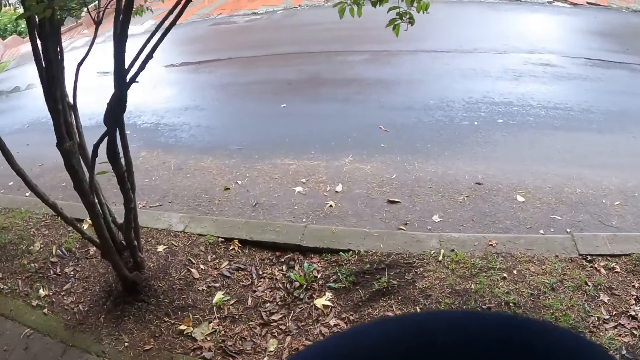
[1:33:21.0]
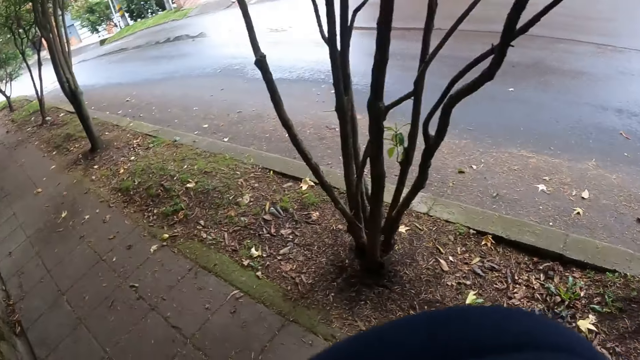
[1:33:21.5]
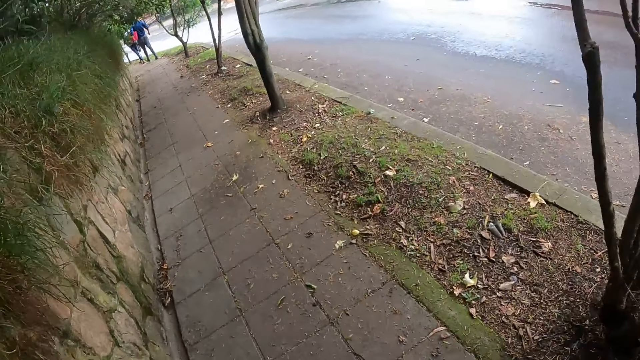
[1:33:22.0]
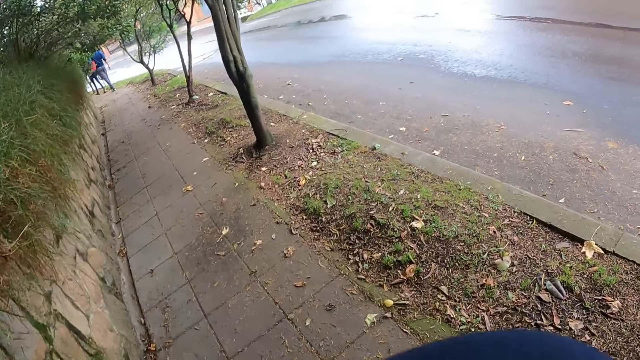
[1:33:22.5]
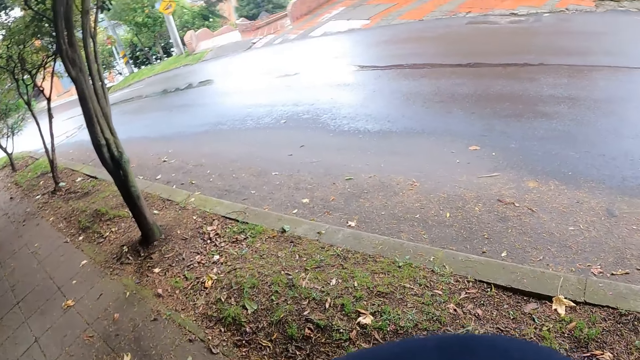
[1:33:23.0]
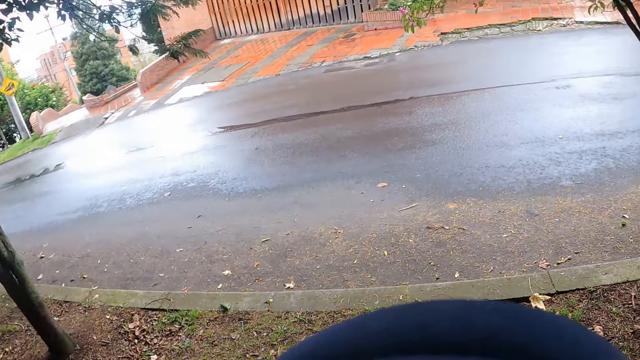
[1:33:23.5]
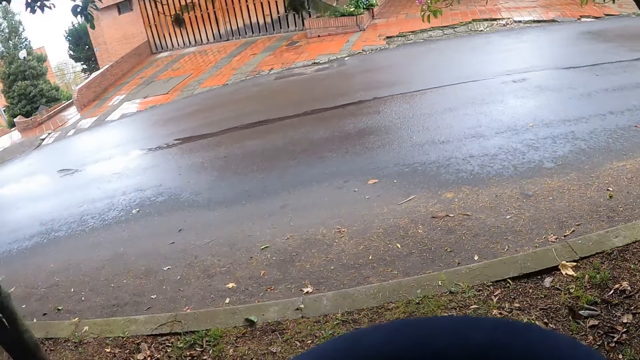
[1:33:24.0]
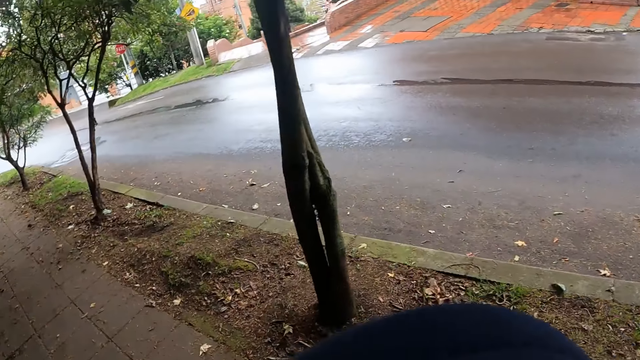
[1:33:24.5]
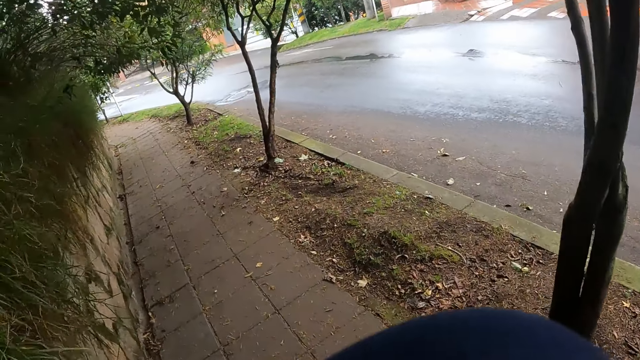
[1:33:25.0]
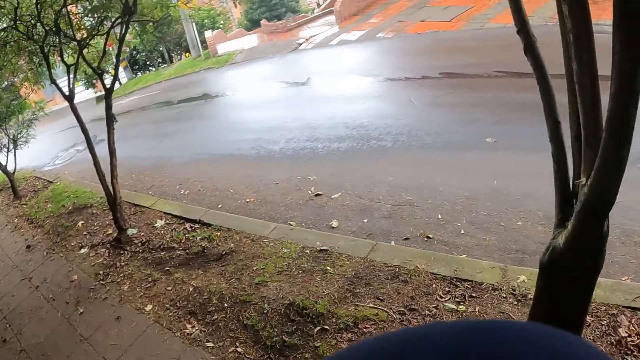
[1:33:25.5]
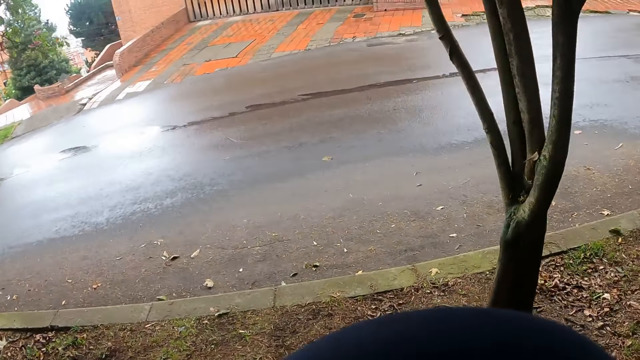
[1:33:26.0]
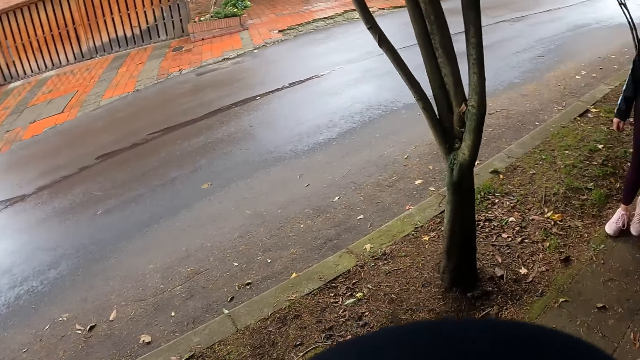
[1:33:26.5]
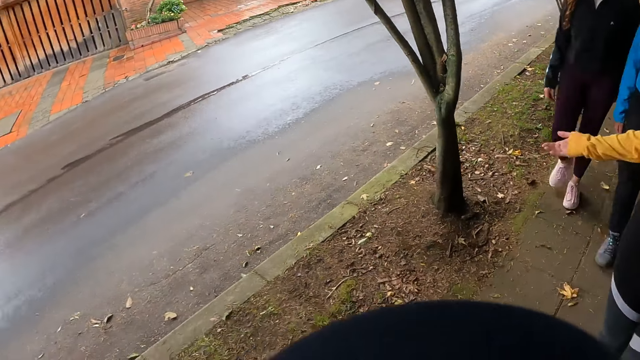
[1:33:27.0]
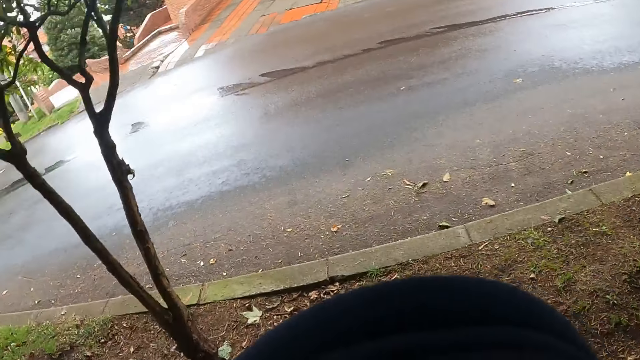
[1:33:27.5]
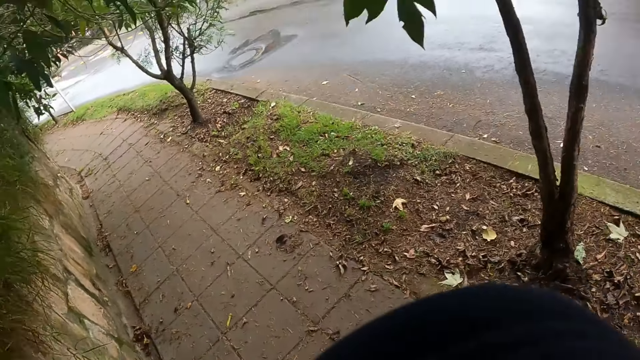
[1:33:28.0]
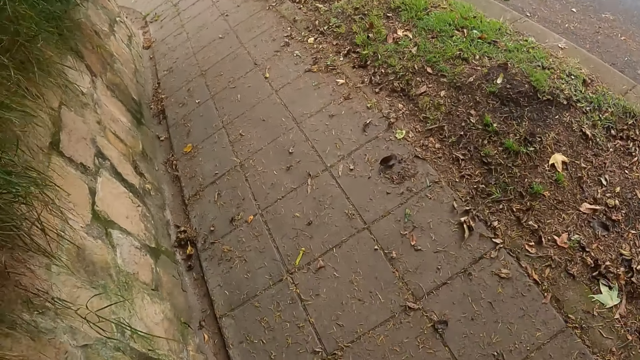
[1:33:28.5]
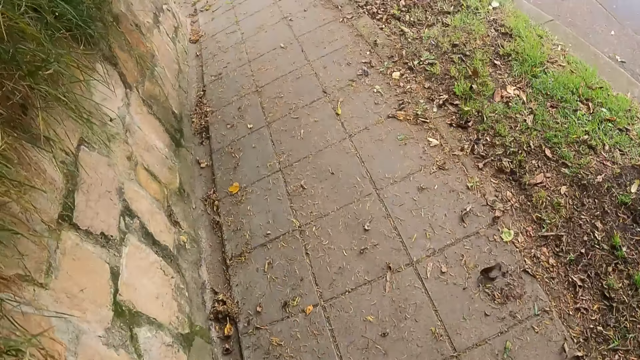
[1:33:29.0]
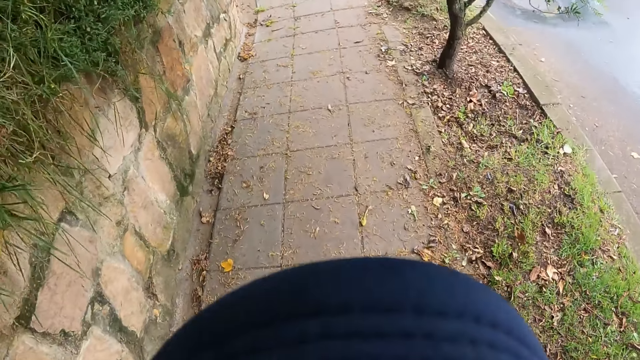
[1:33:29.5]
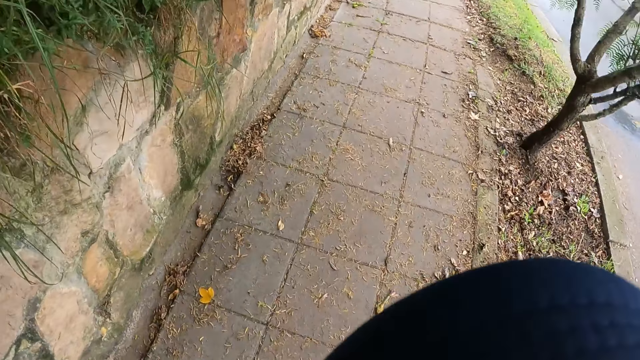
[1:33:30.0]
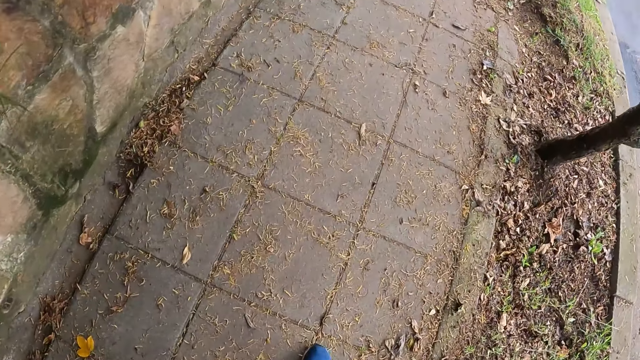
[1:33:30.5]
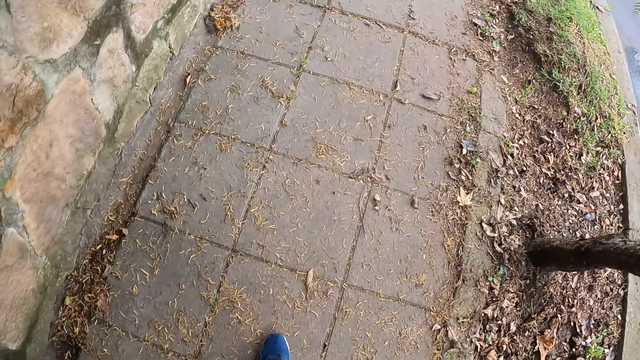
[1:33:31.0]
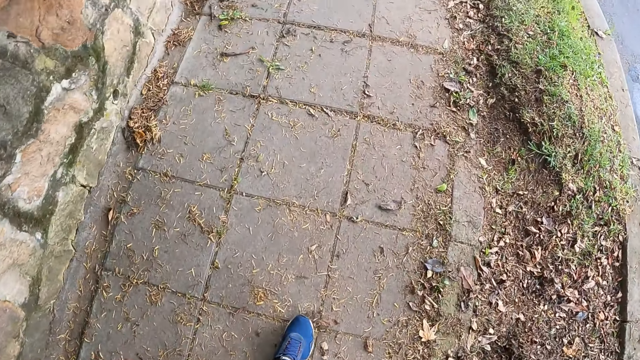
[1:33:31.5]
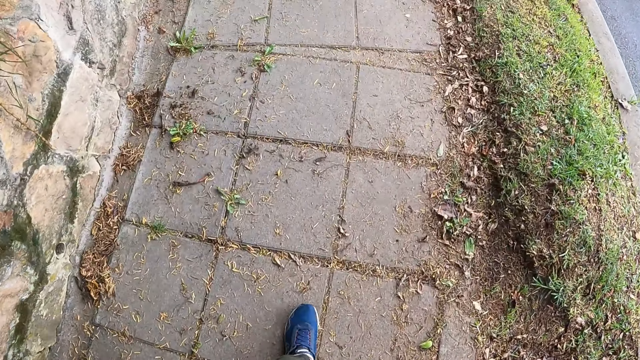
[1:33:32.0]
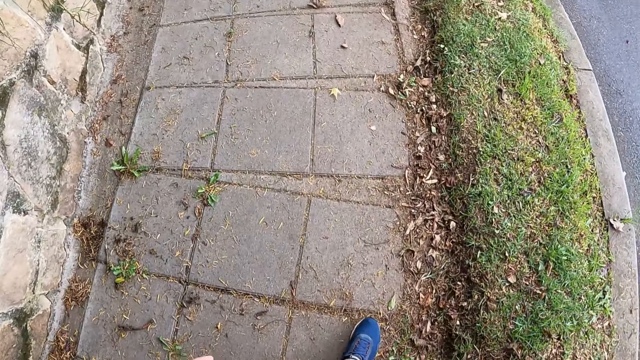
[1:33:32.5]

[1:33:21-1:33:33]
The camera wearer converses with people. They walk on the road.

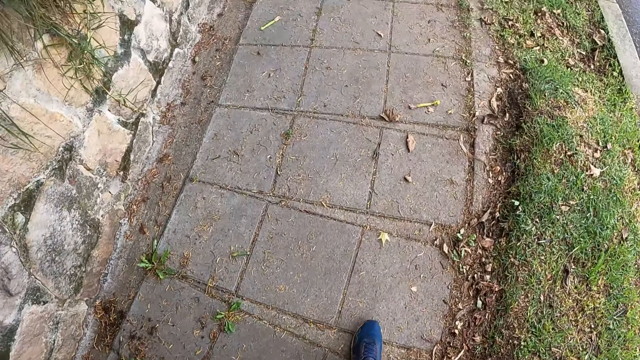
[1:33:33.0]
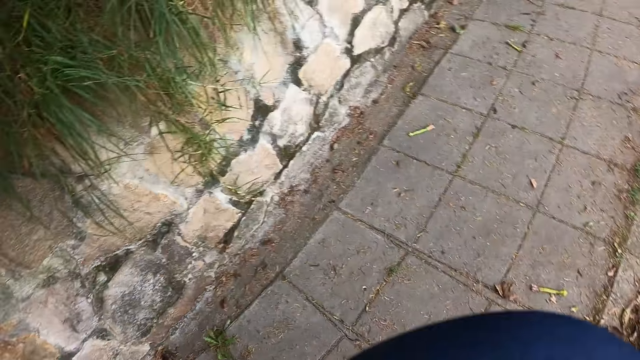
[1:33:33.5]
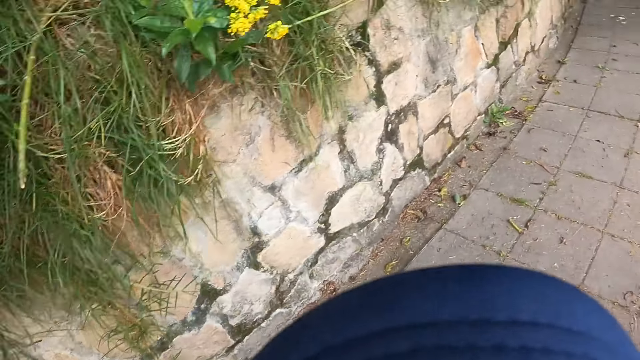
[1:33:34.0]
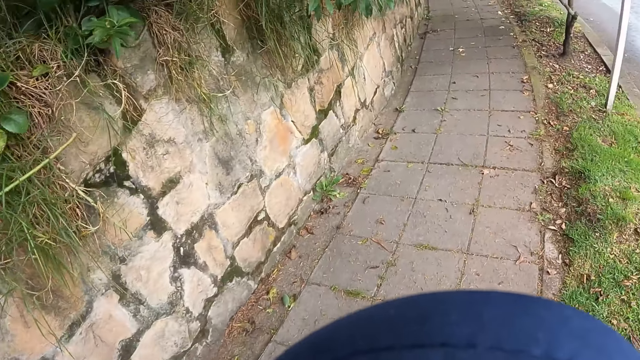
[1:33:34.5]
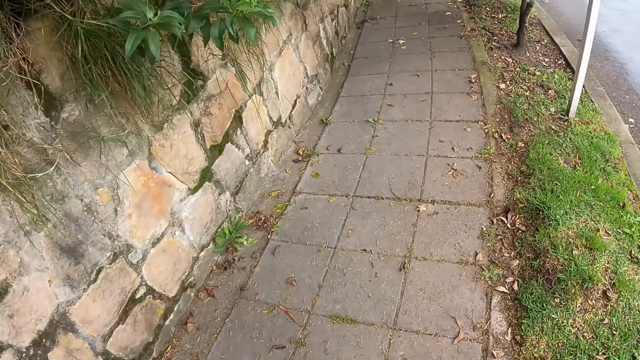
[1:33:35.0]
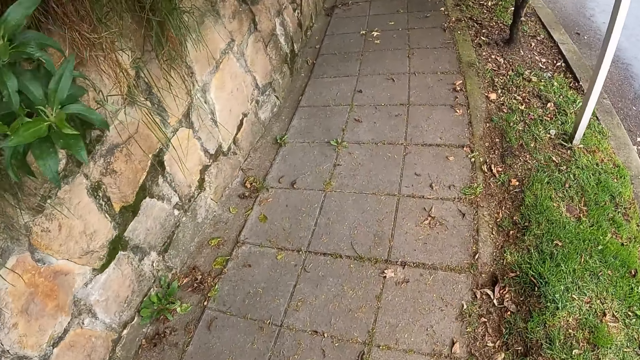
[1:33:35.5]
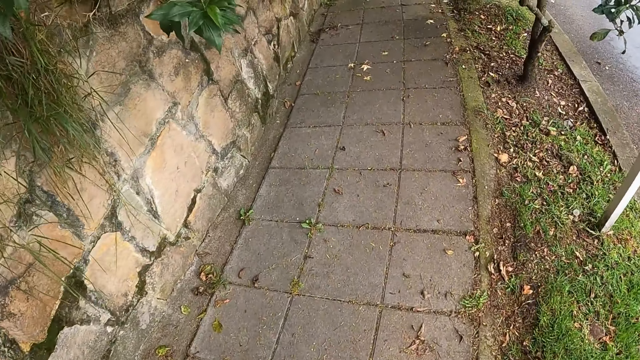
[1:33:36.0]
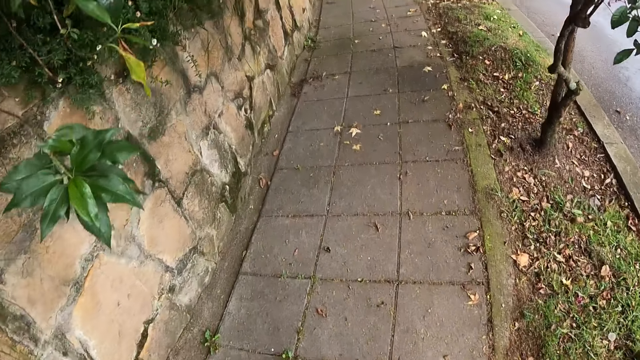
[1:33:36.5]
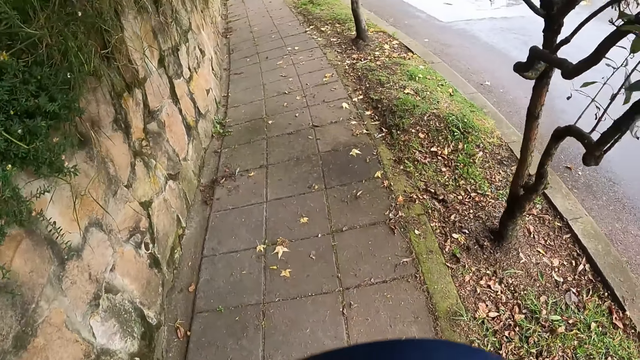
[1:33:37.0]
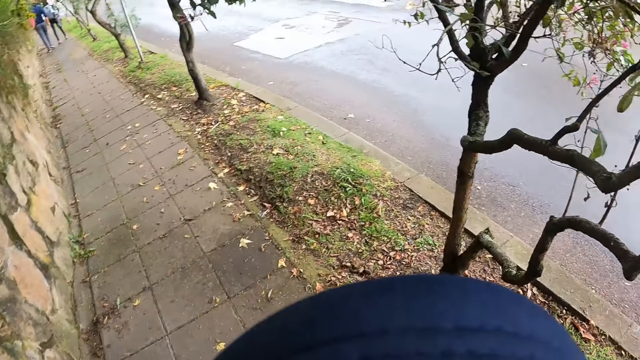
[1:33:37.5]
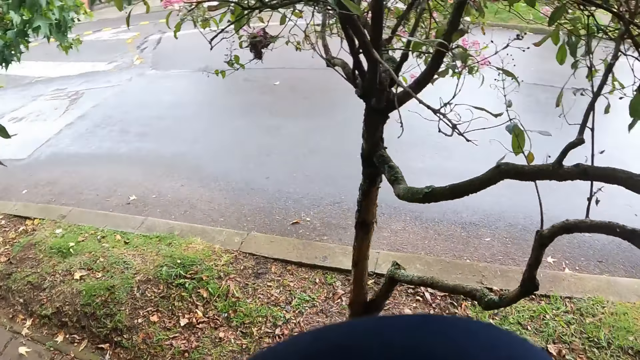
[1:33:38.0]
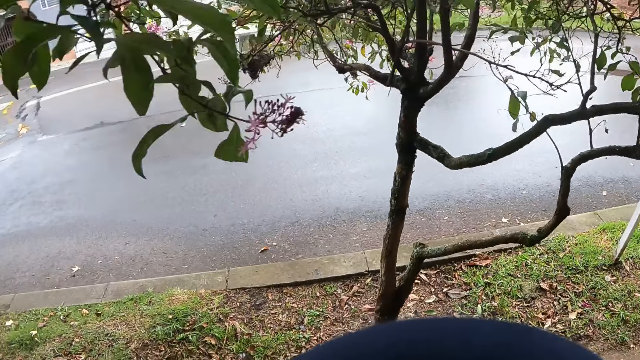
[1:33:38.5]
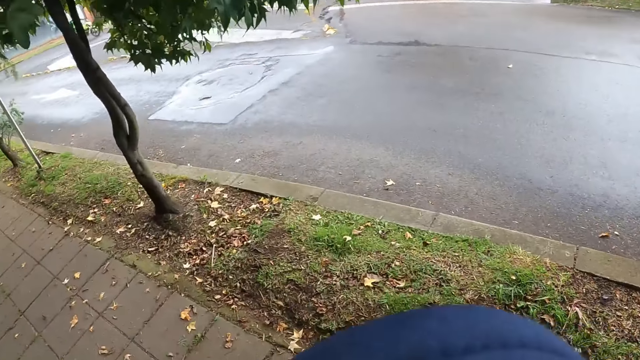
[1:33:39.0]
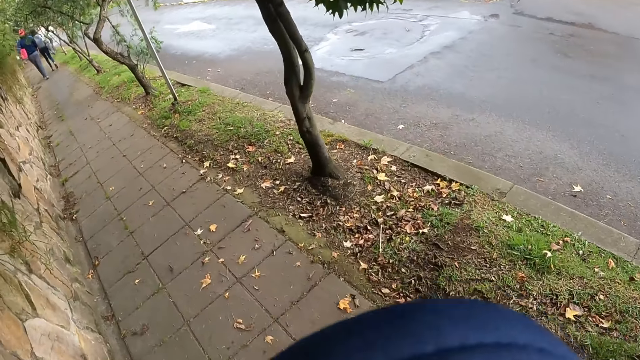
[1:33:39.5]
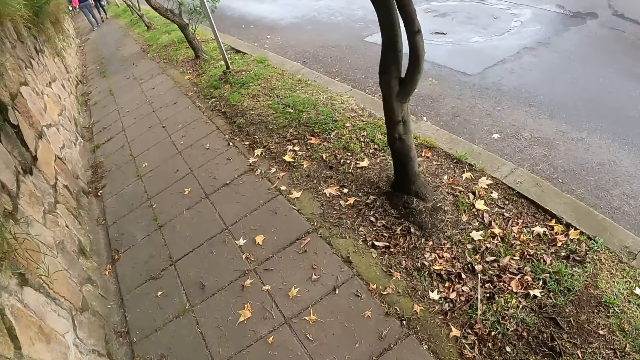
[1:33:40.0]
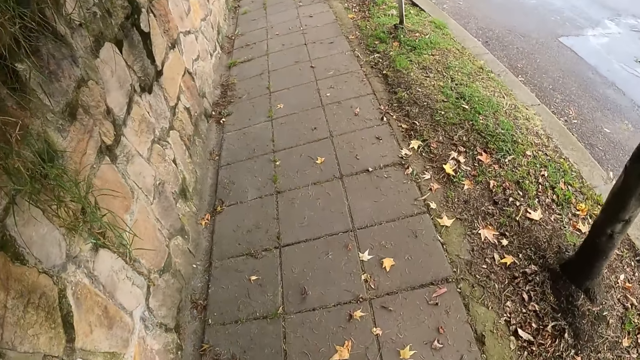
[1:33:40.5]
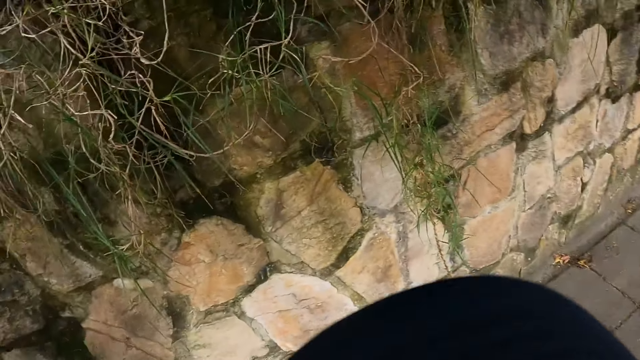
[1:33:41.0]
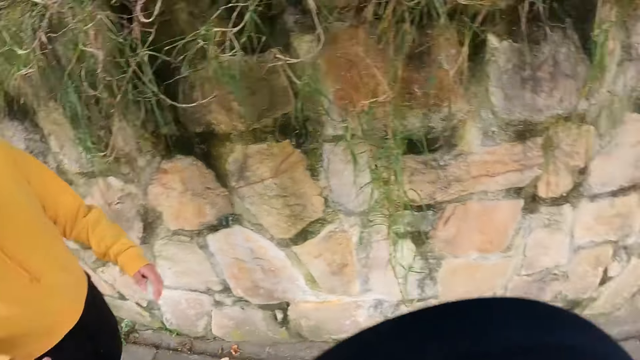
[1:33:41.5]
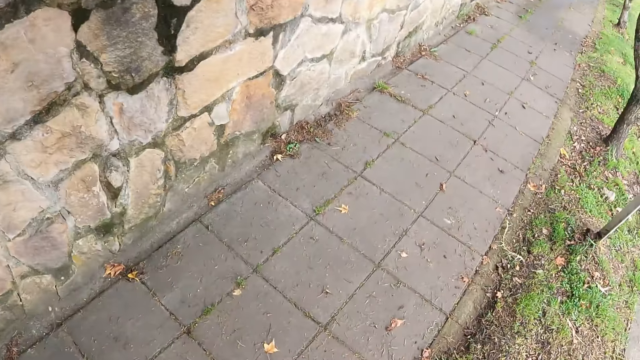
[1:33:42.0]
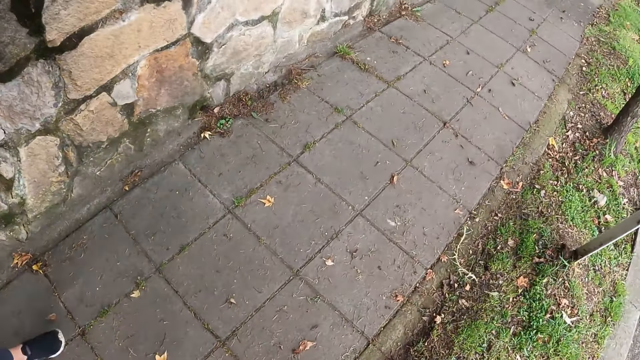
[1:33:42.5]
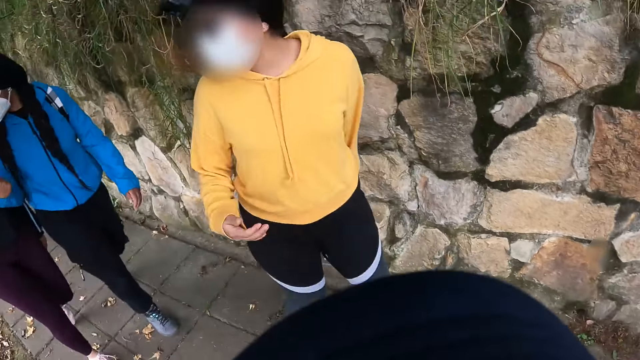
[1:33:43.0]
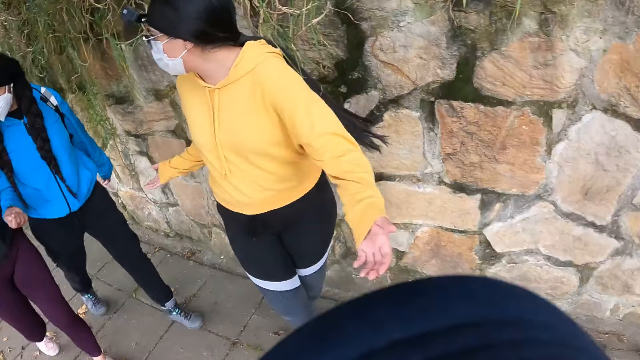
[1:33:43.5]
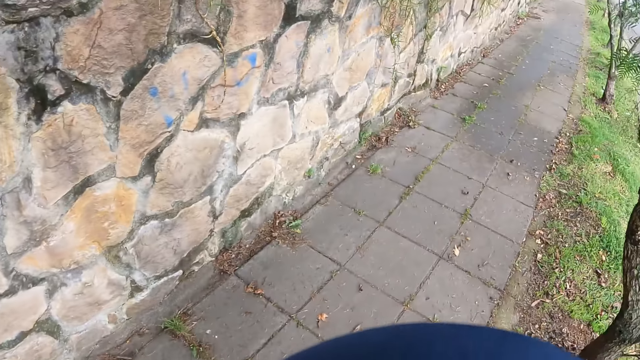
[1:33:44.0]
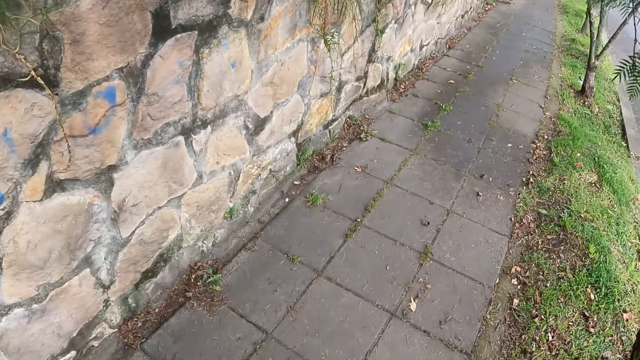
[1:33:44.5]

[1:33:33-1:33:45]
The camera wearer converses with people. They interact with a man. They walk on the road. They converse with the people. They walk on the road.
